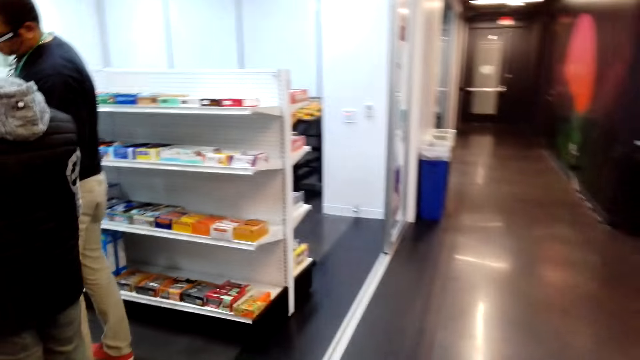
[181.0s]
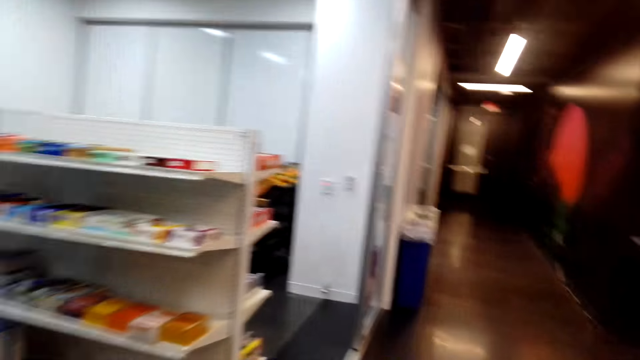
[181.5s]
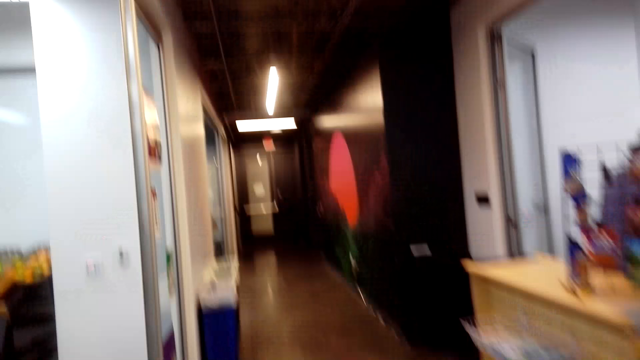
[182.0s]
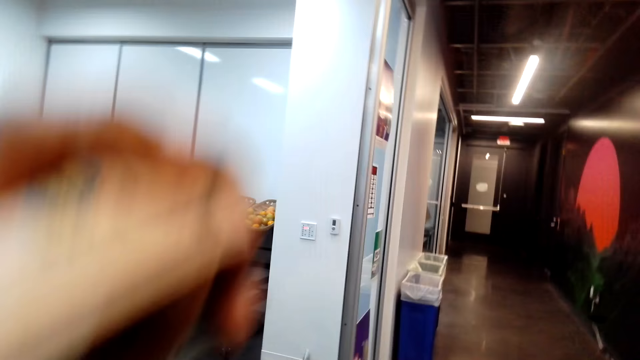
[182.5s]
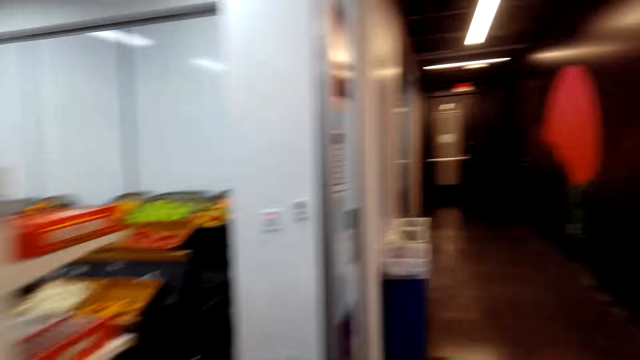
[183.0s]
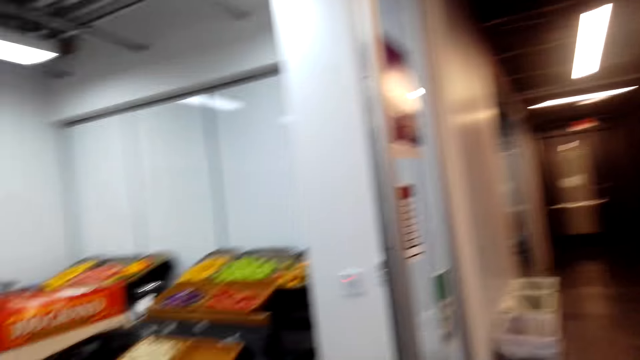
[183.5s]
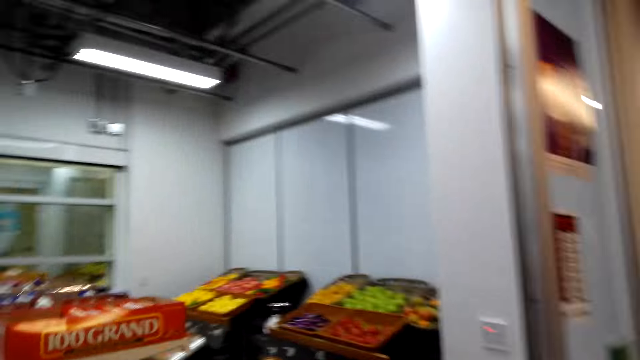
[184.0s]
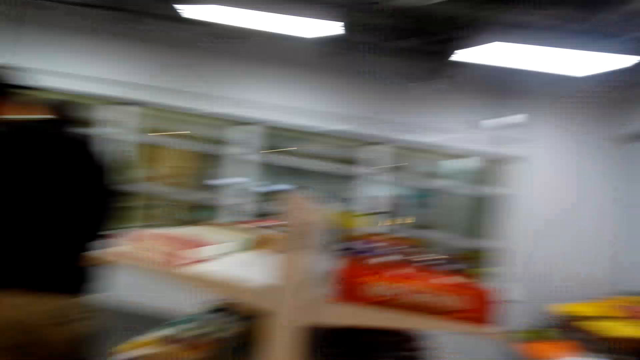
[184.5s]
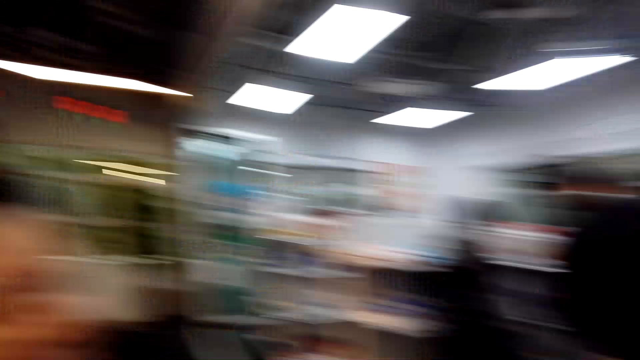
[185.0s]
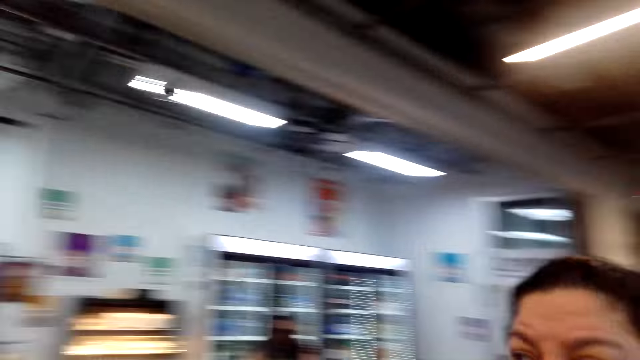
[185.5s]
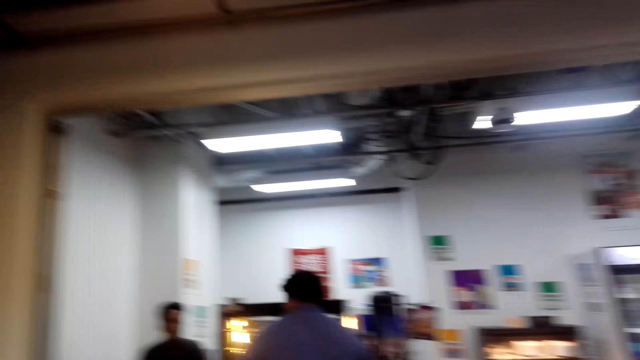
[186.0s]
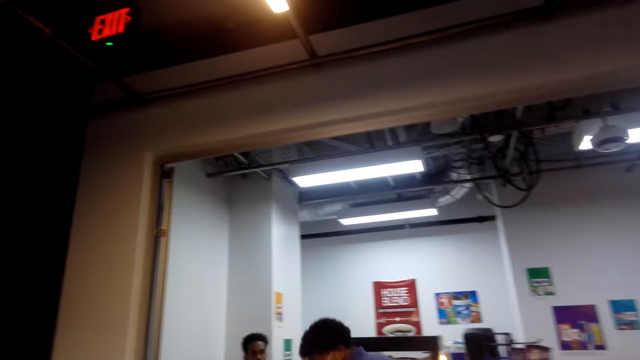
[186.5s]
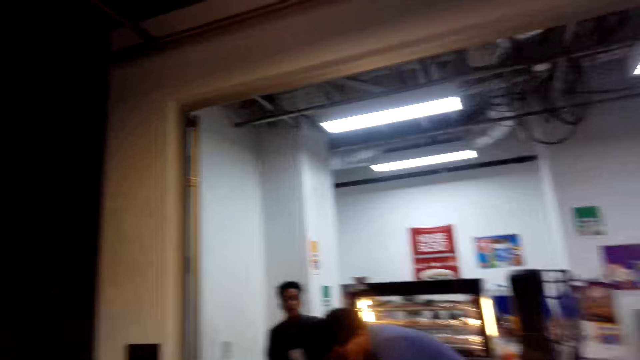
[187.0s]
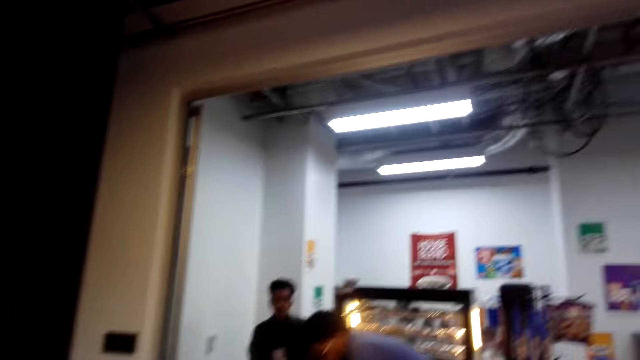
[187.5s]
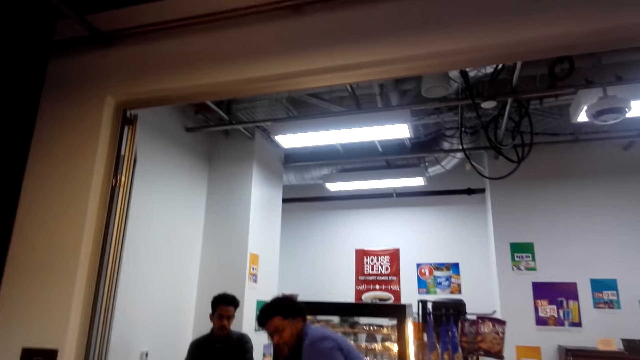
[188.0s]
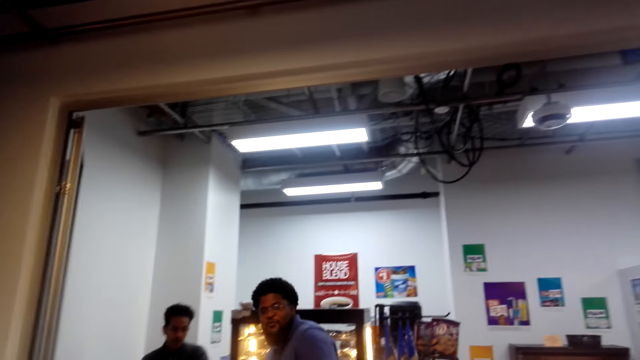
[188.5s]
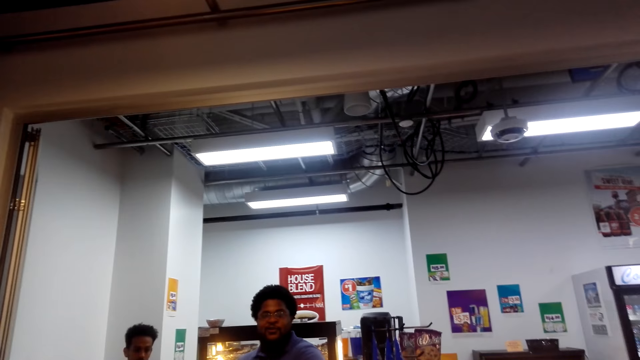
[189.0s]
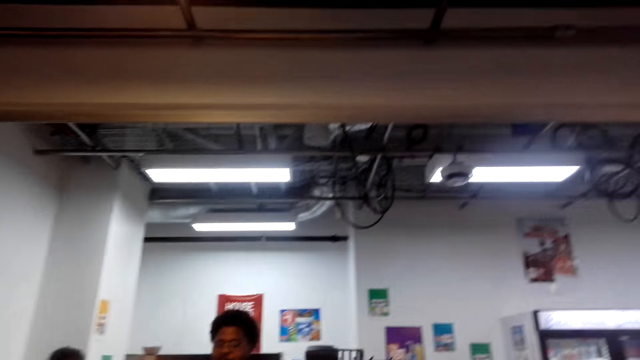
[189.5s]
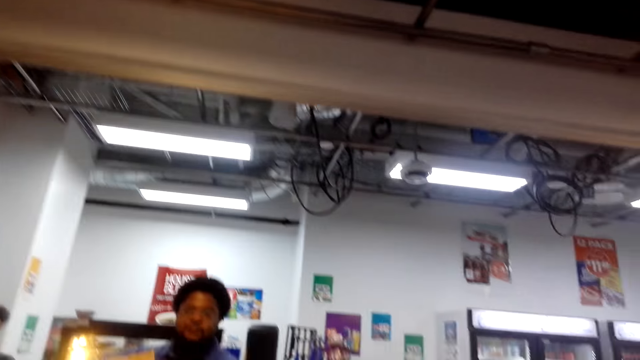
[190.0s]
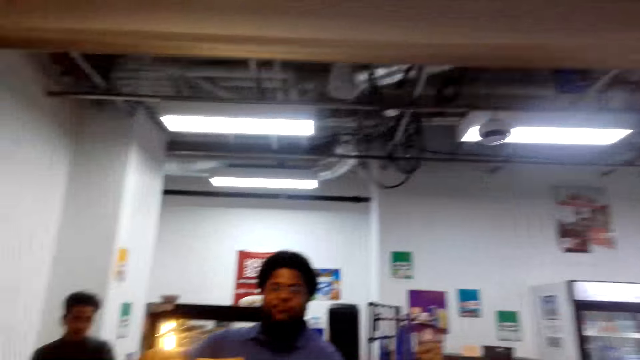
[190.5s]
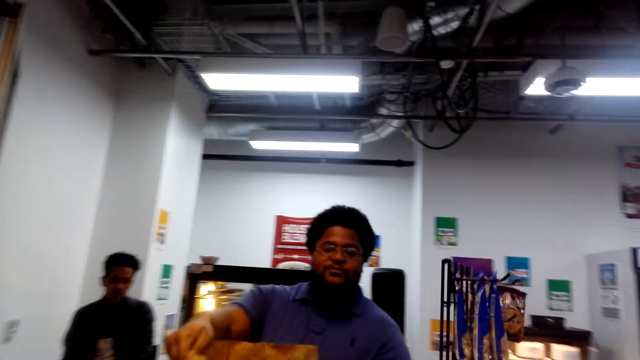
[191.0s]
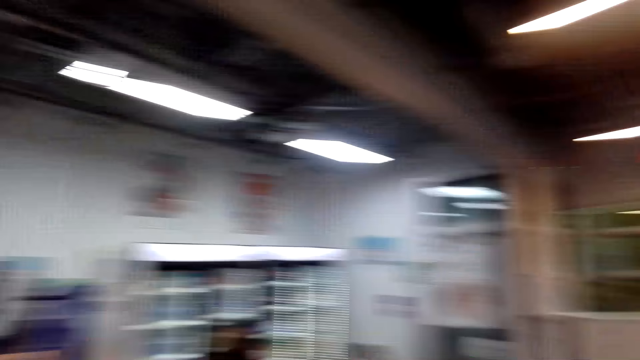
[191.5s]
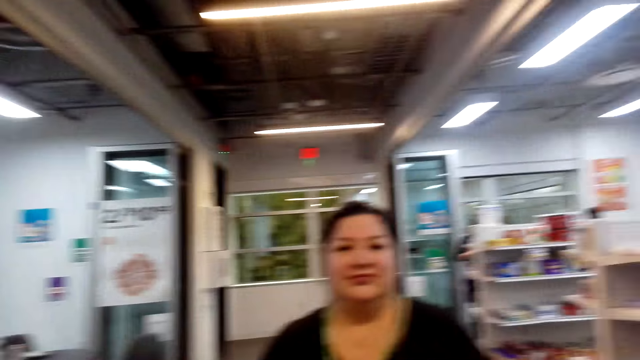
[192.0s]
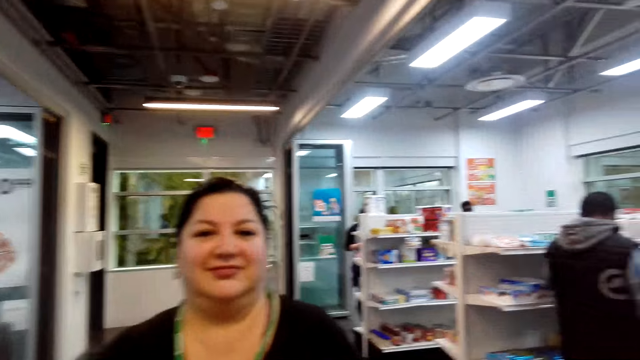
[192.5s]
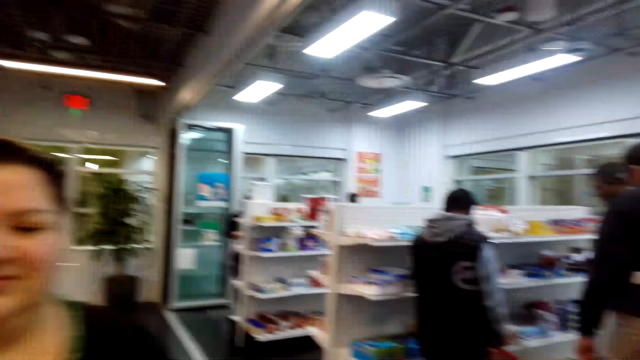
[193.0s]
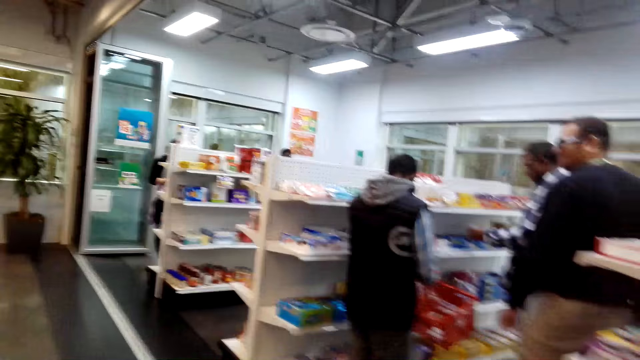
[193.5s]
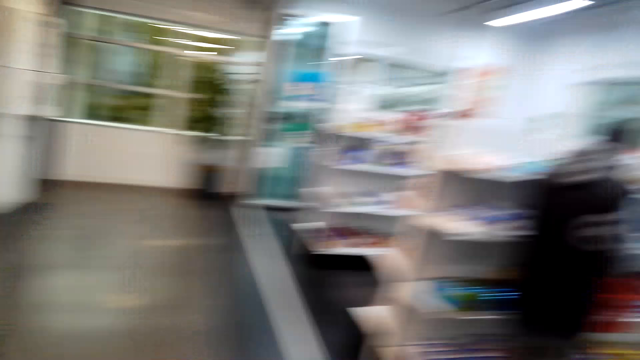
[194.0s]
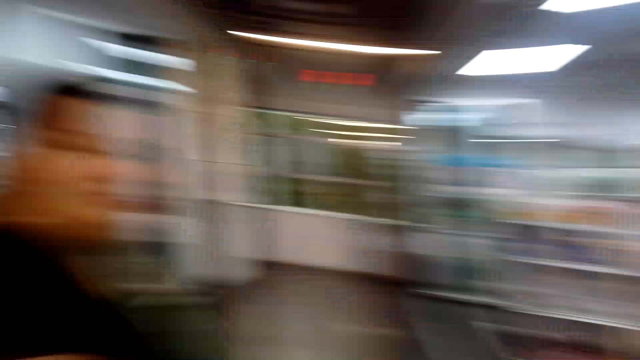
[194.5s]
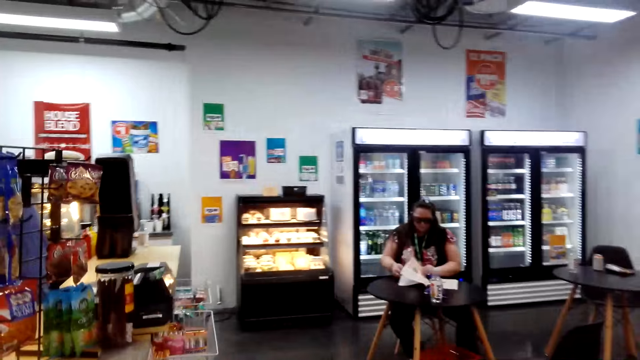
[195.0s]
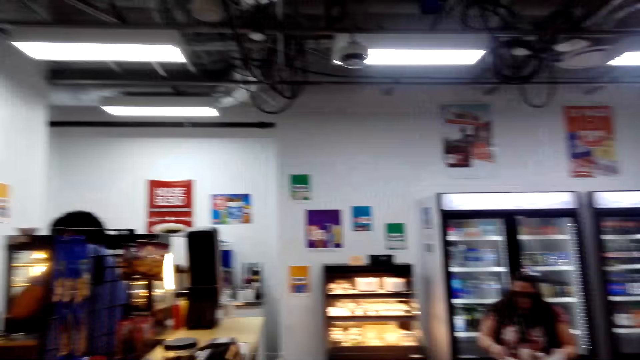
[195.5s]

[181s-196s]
The camera wearer lifts the left hand. They walk around. They look around. They converse with a man. Another man lifts the paper. The camera wearer converses with a woman. They walk around.

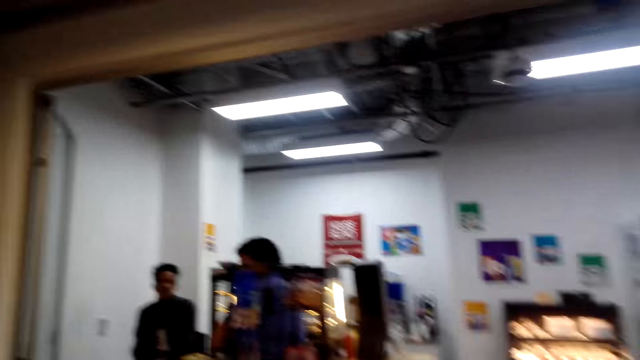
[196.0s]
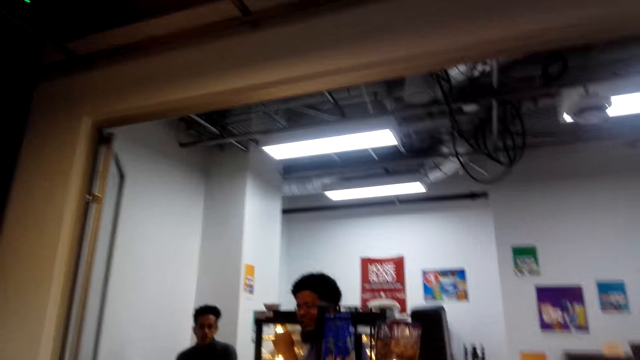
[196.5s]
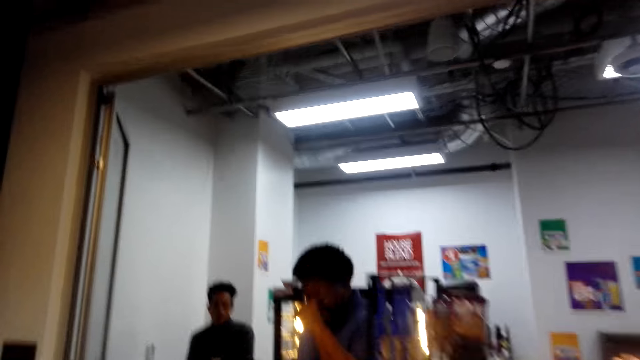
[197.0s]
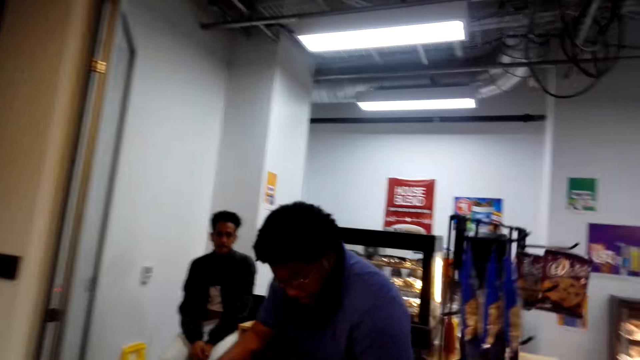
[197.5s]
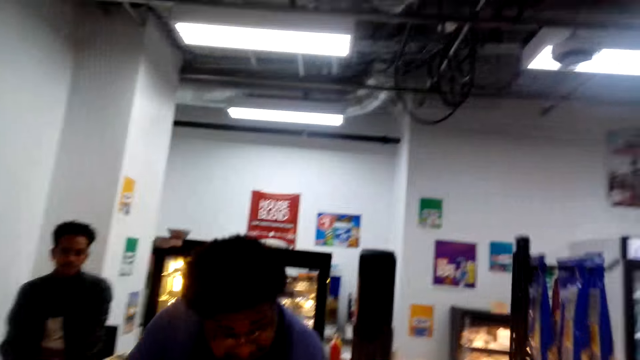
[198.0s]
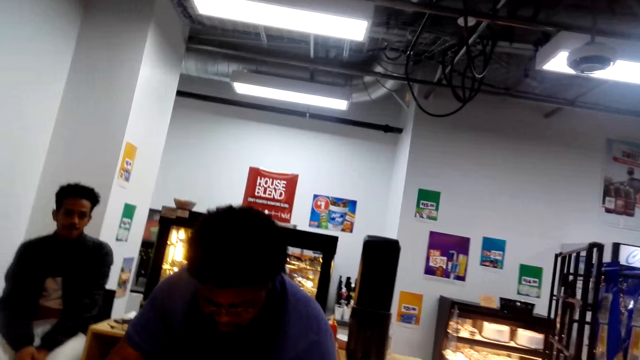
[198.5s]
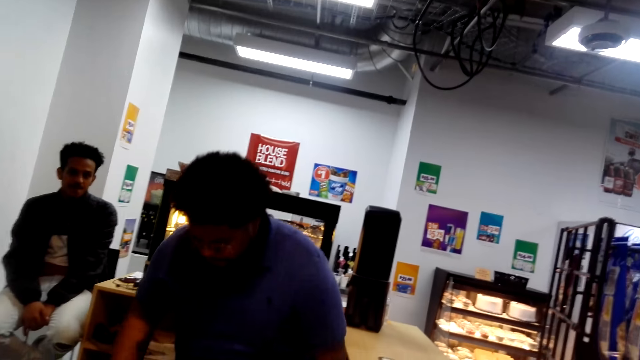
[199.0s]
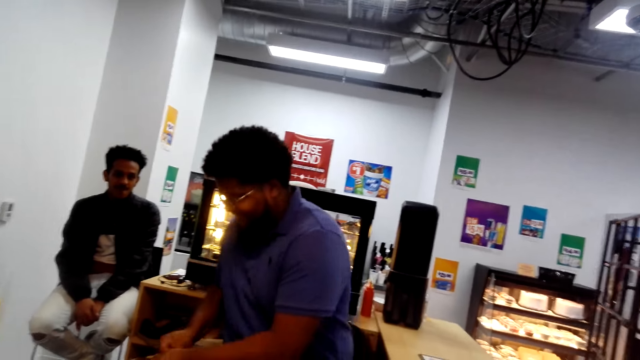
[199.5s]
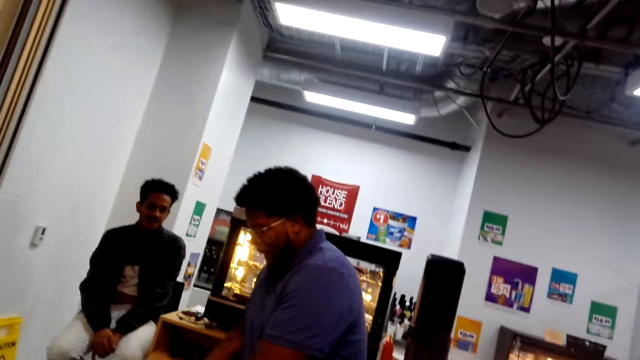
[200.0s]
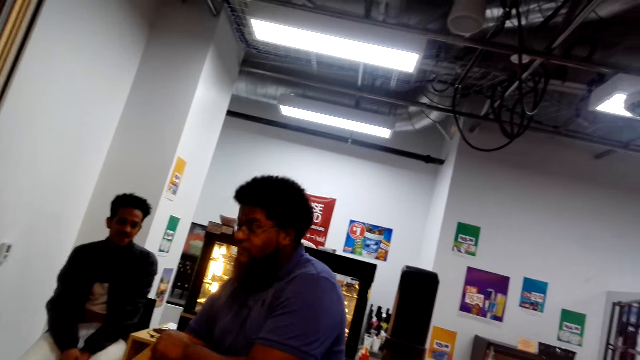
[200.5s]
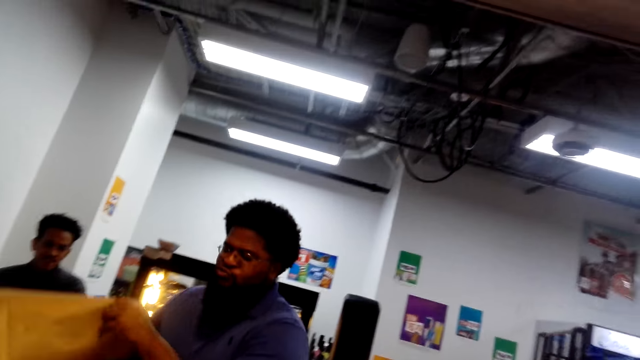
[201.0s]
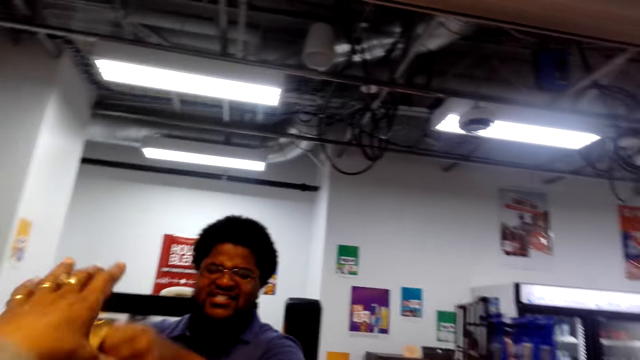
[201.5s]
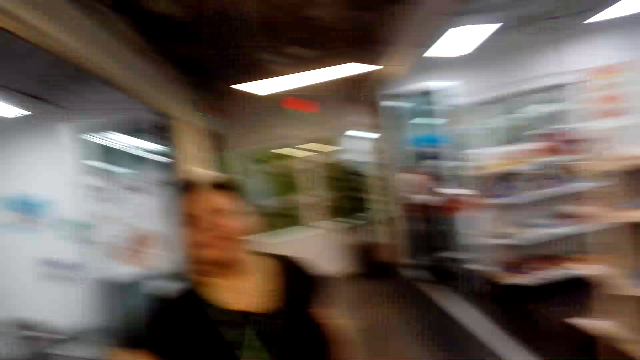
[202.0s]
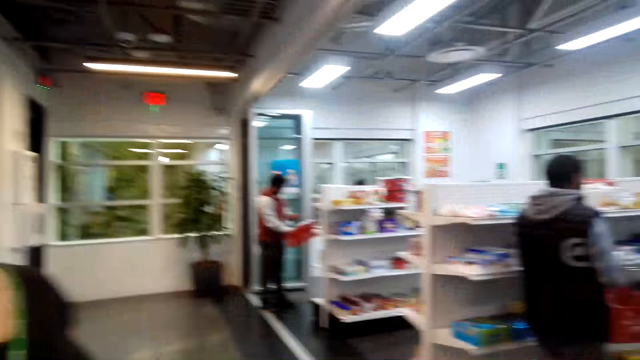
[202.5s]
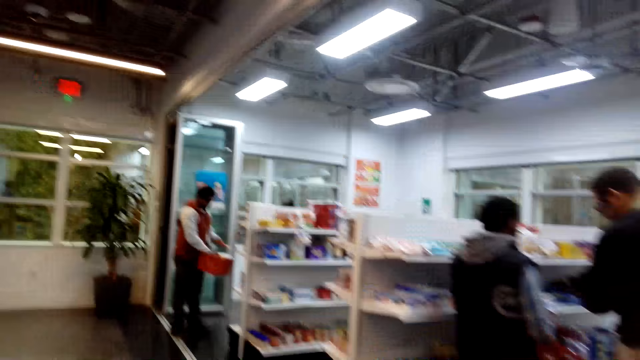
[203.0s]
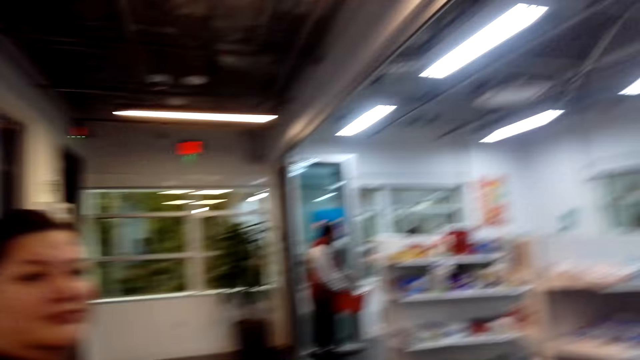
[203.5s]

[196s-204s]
The camera wearer converses with a man. They take the paper from the man. They walk around.
